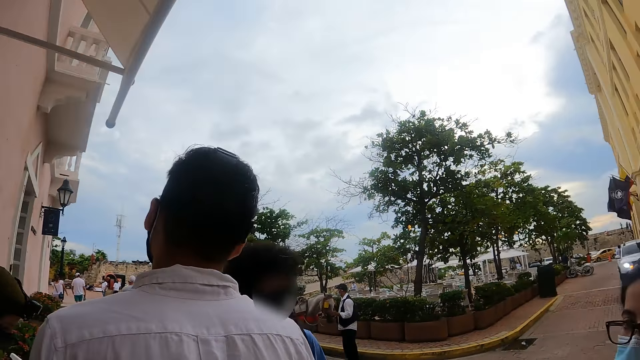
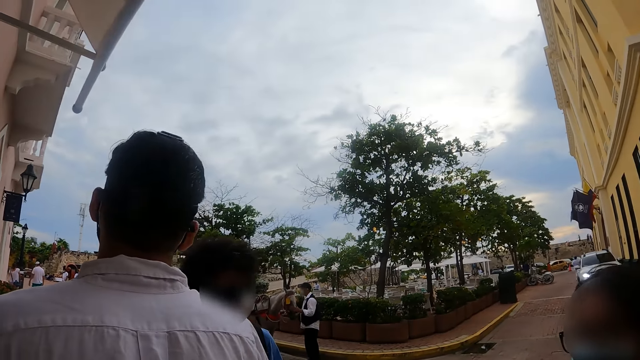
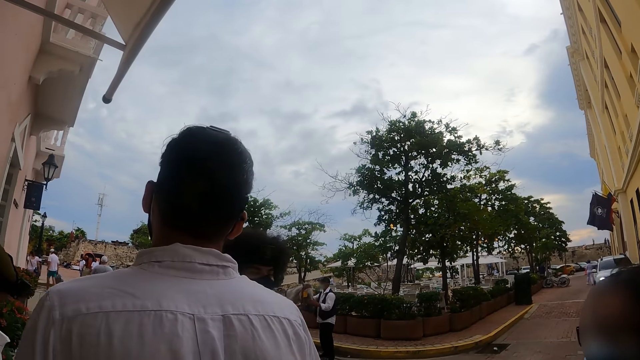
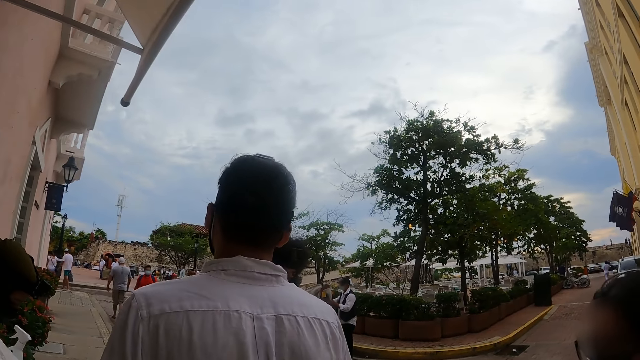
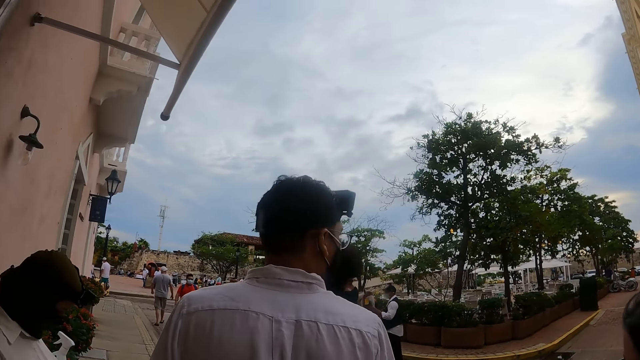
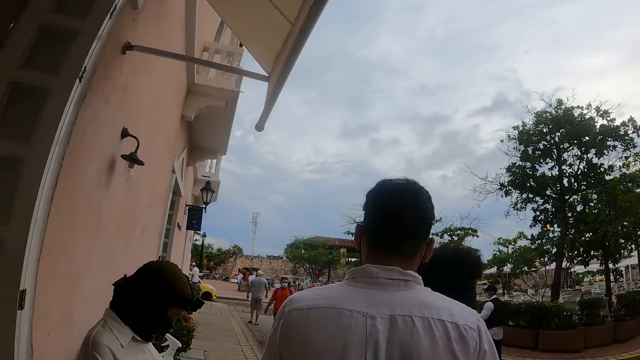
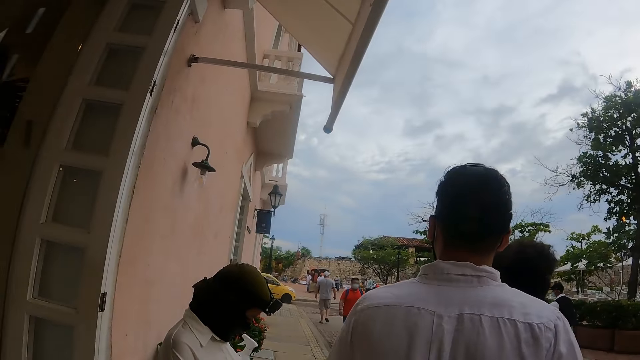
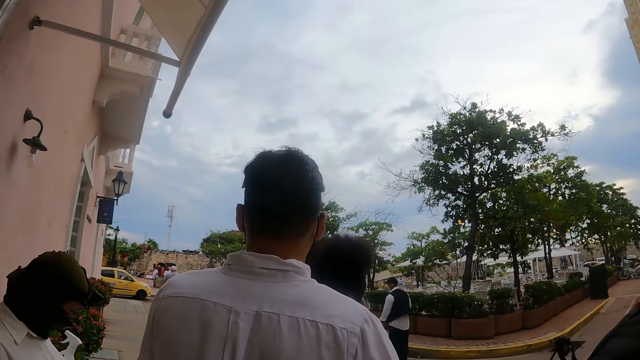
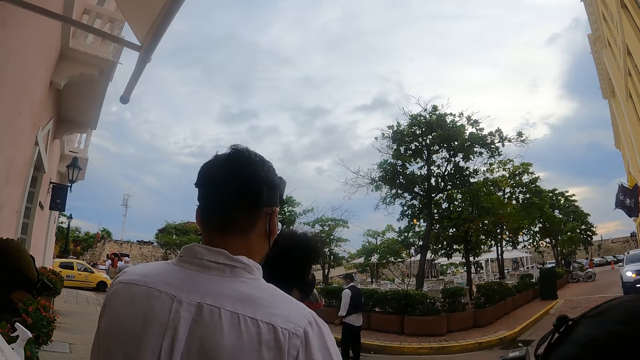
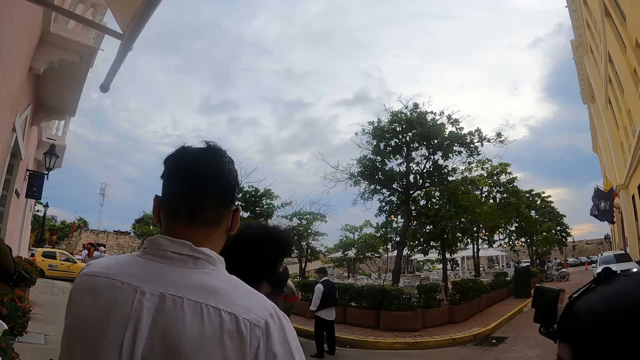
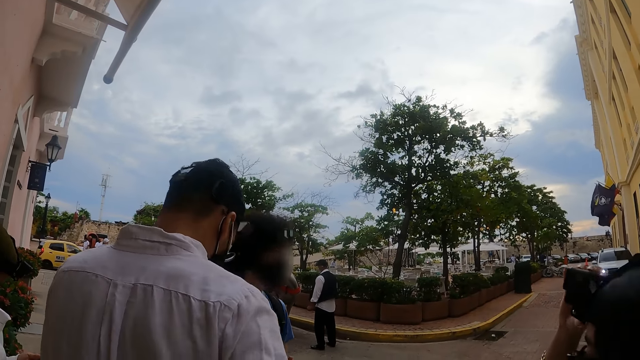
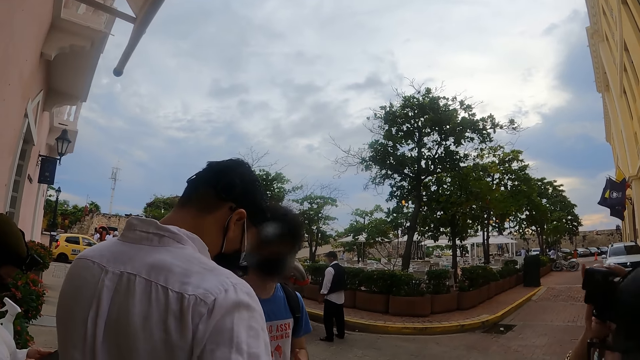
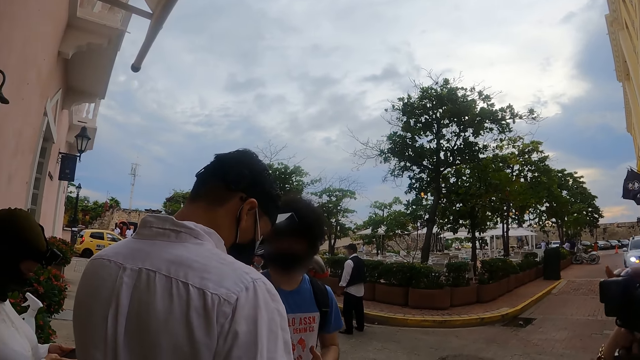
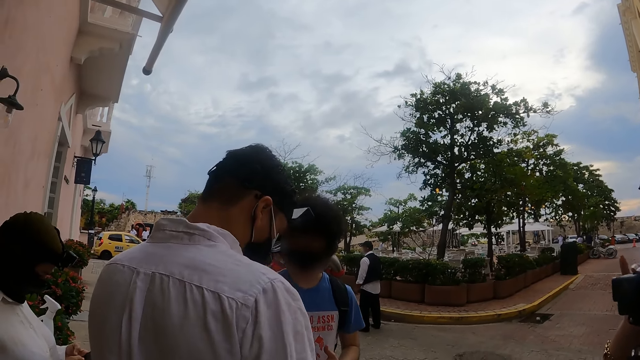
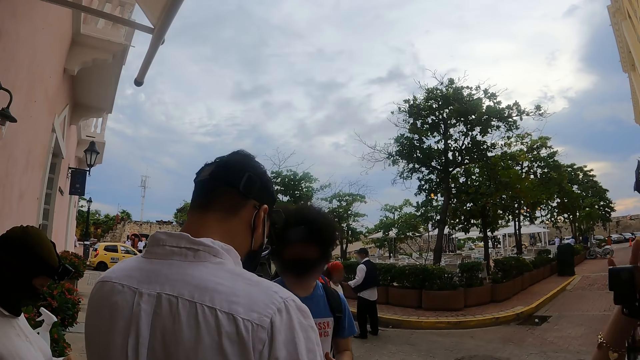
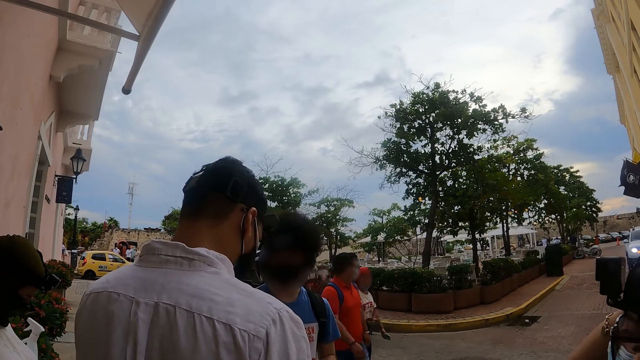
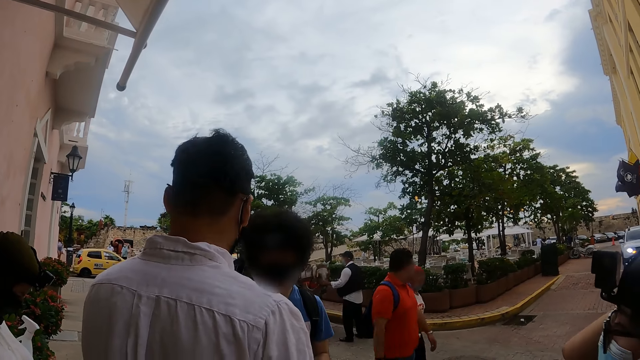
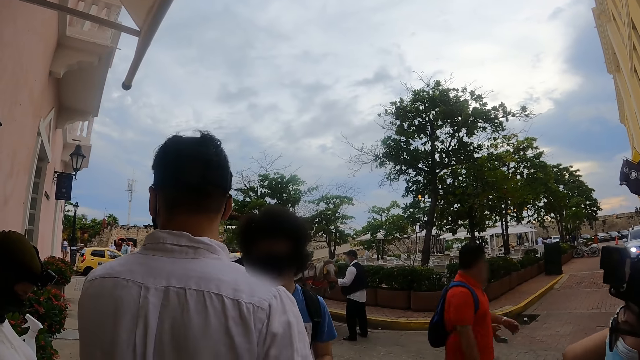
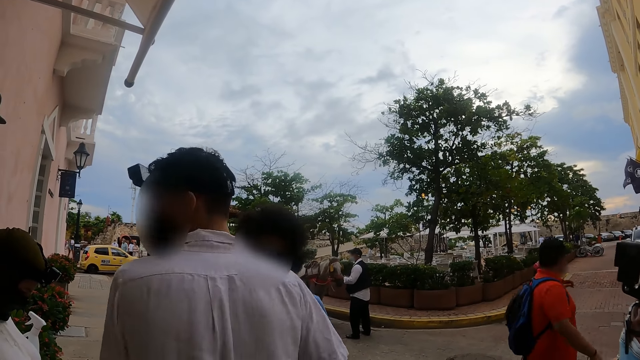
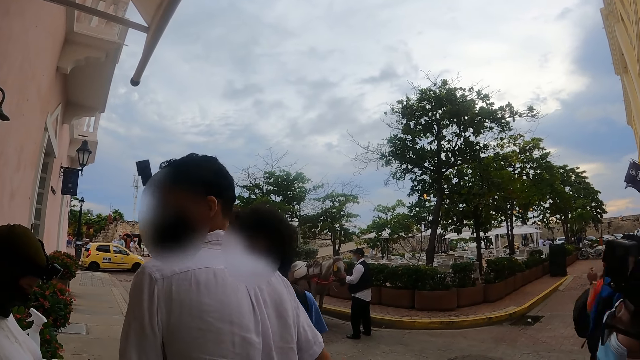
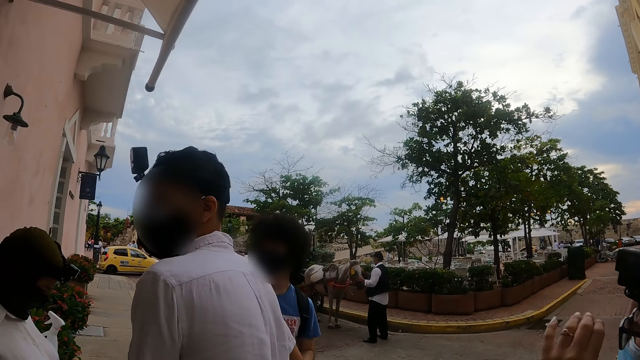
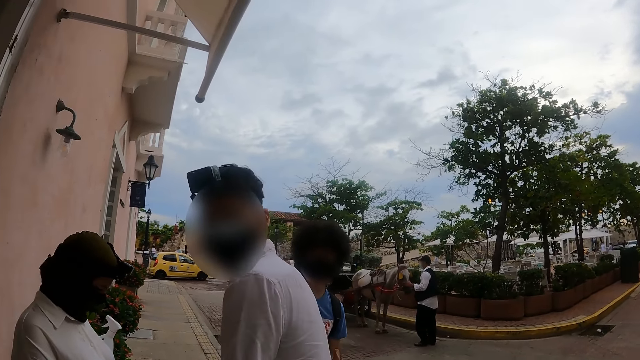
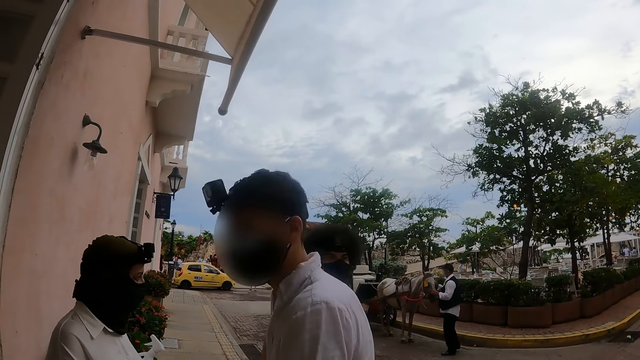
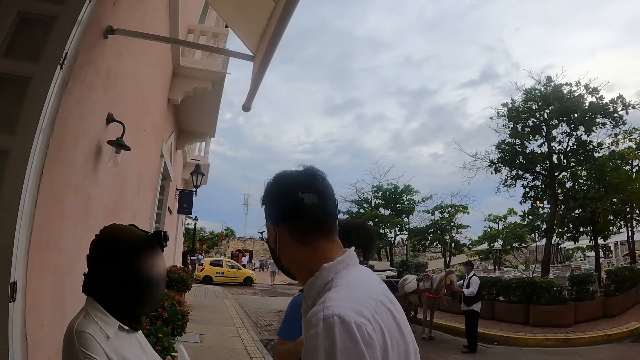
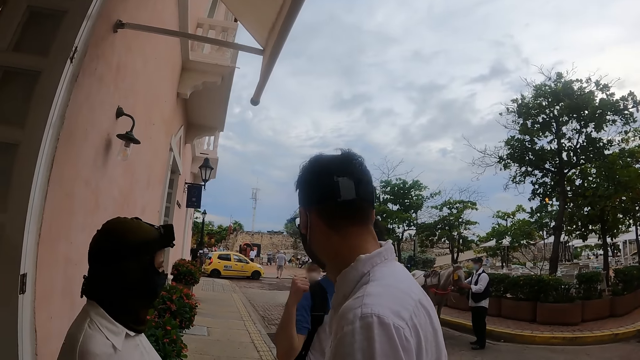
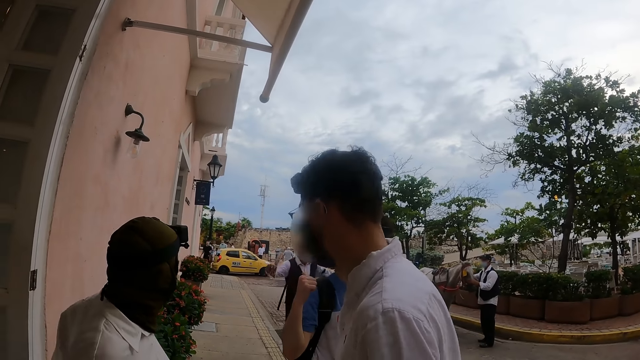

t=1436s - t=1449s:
The camera wearer looks ahead.

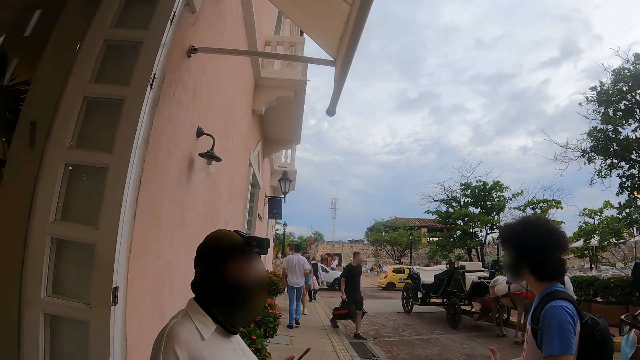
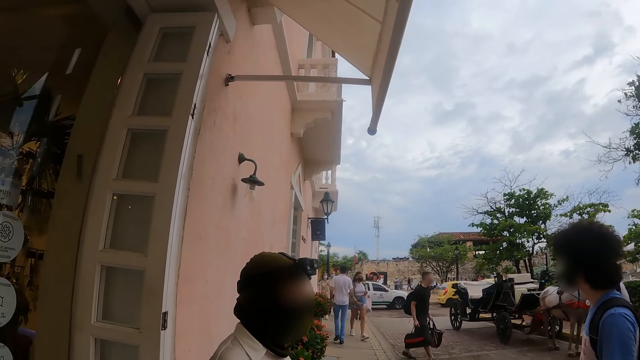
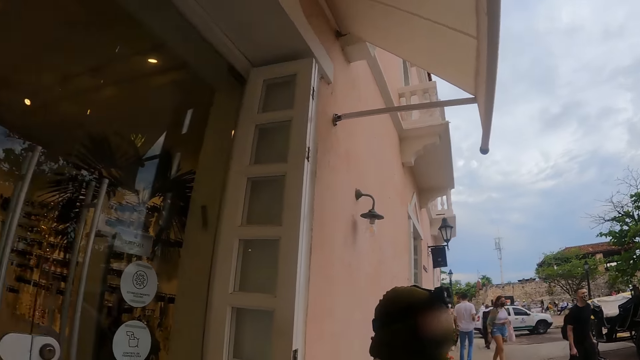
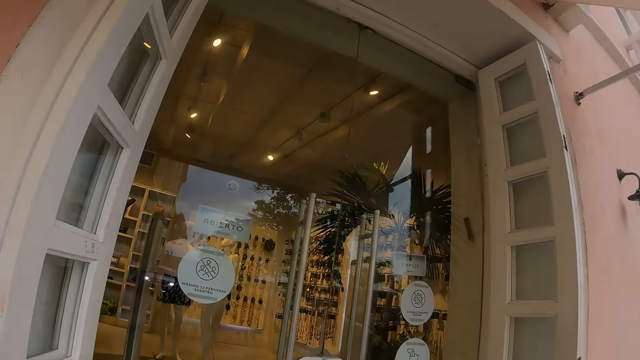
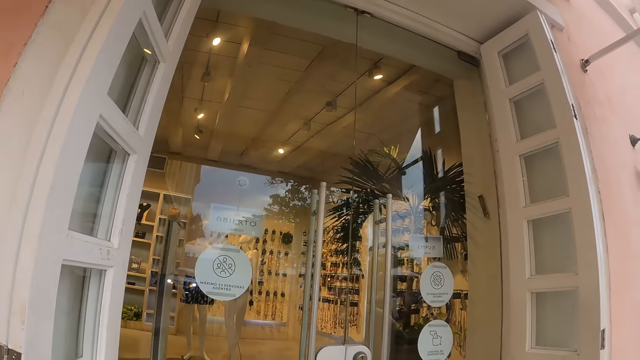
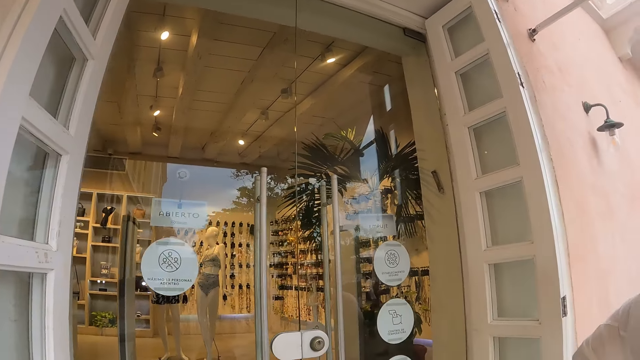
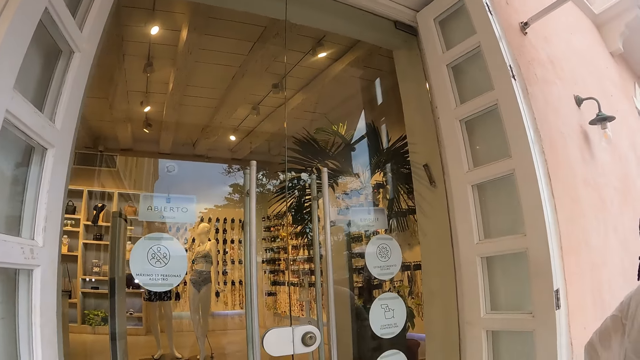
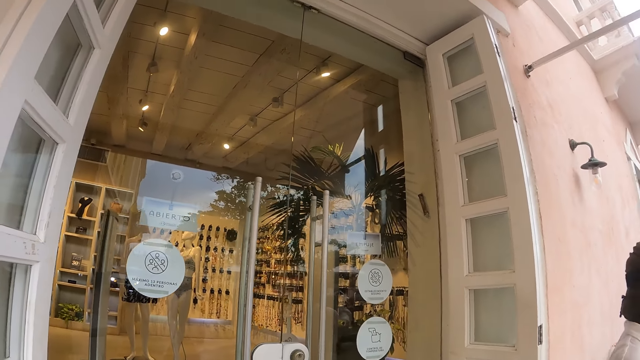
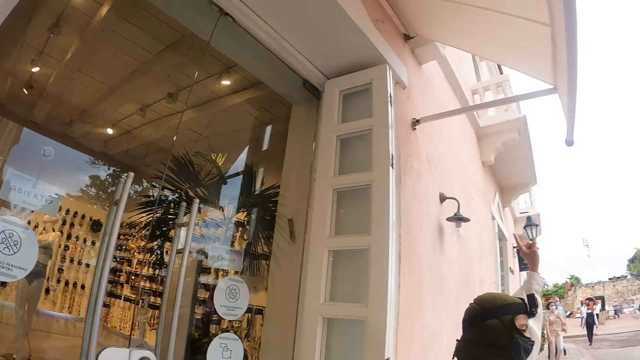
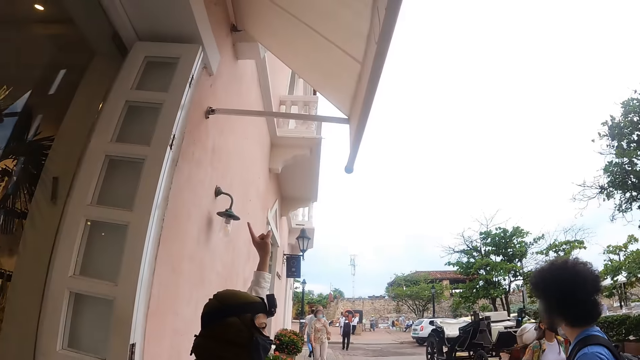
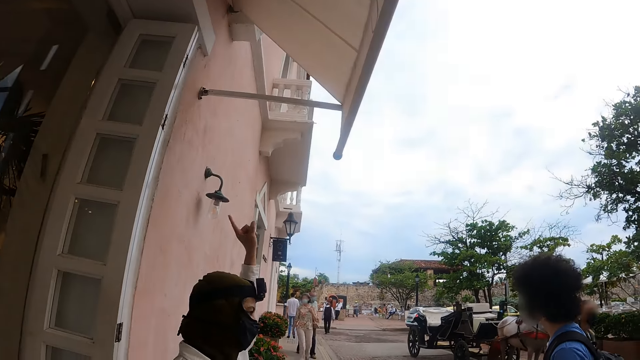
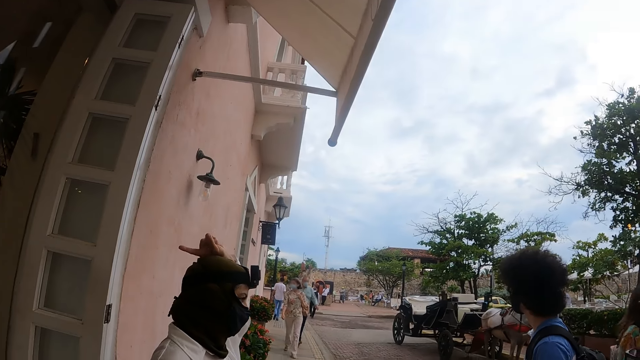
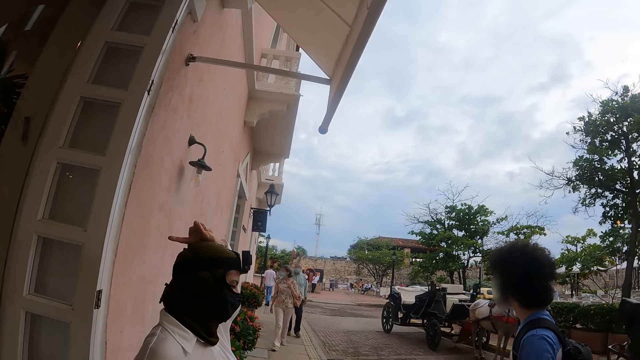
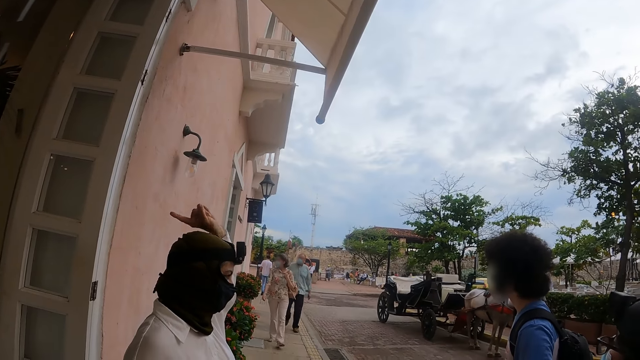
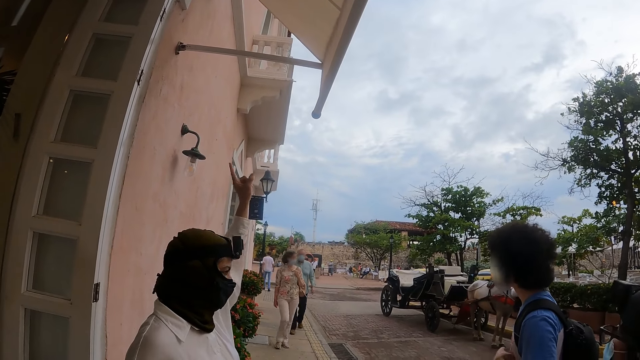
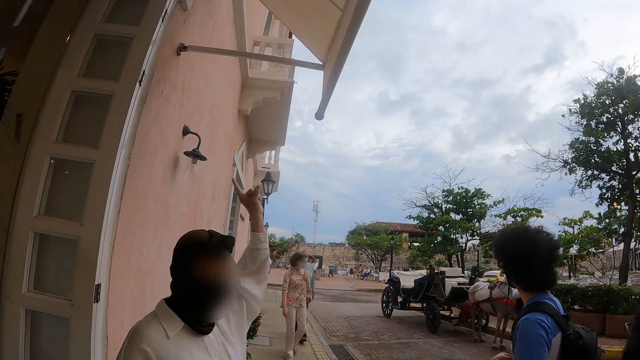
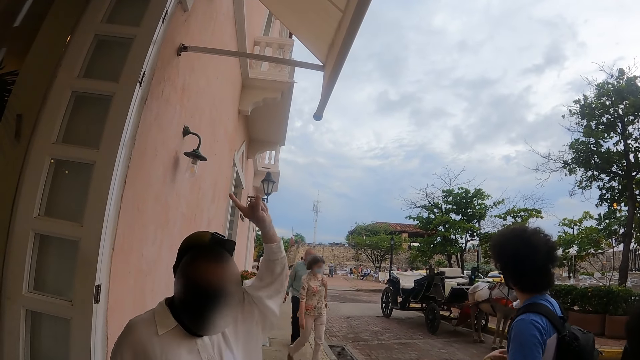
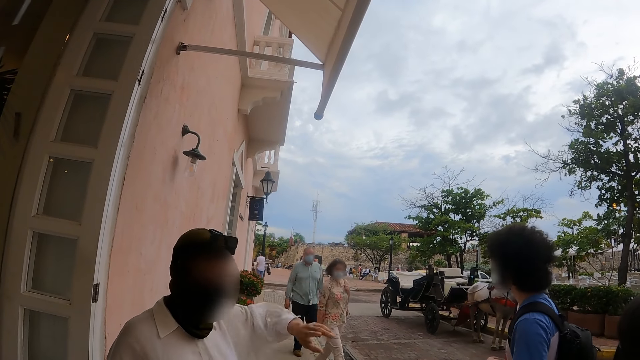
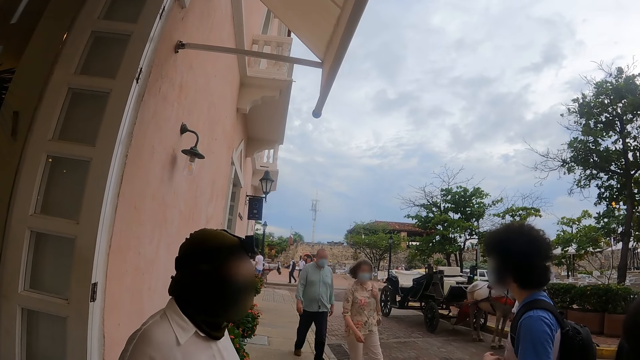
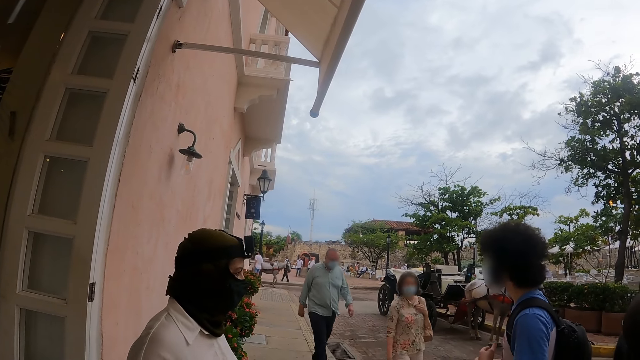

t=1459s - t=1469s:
The camera wearer looks at a store. They look ahead.
